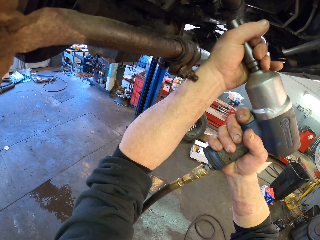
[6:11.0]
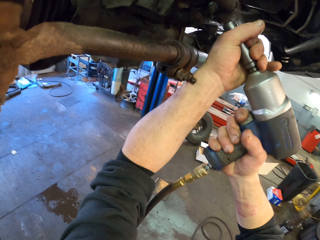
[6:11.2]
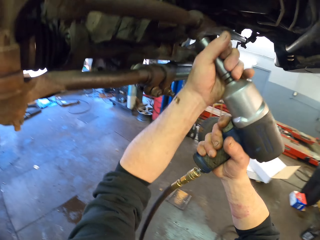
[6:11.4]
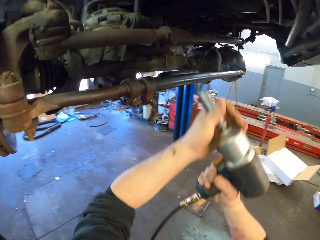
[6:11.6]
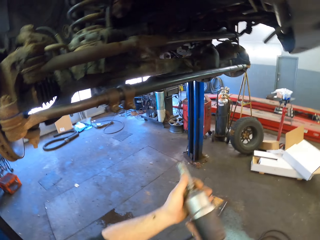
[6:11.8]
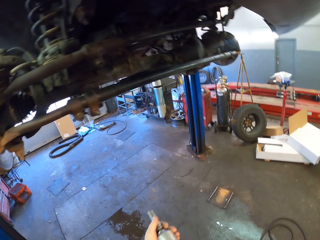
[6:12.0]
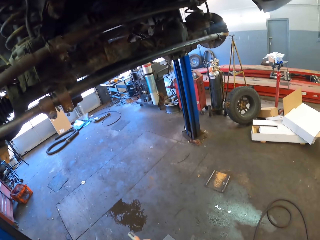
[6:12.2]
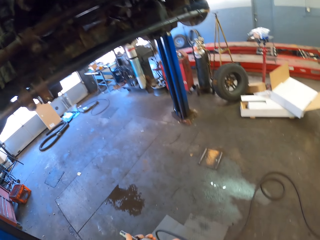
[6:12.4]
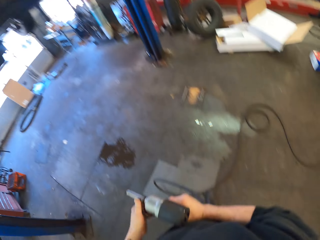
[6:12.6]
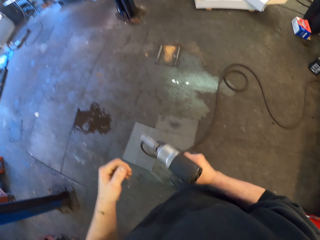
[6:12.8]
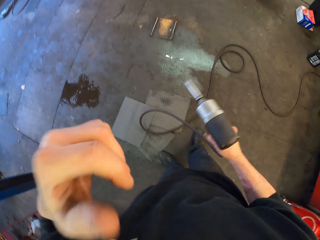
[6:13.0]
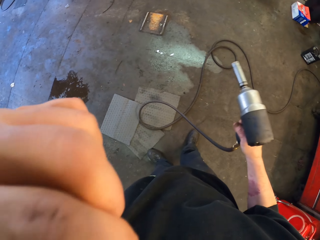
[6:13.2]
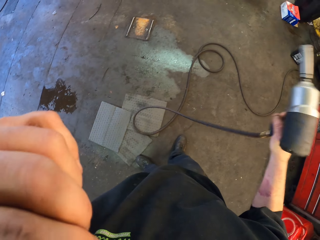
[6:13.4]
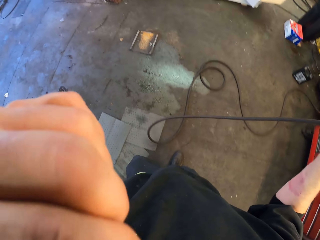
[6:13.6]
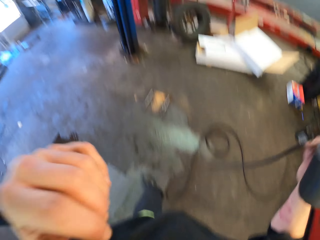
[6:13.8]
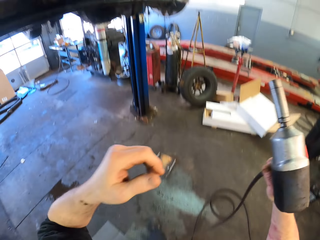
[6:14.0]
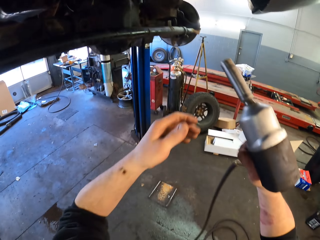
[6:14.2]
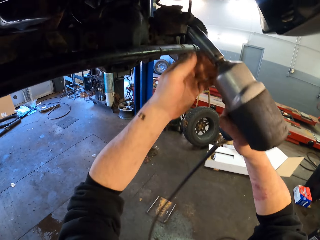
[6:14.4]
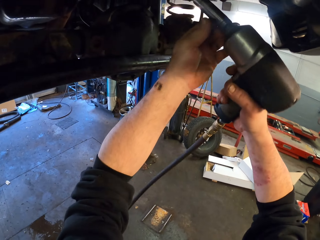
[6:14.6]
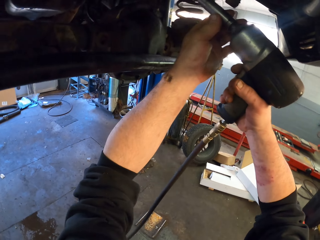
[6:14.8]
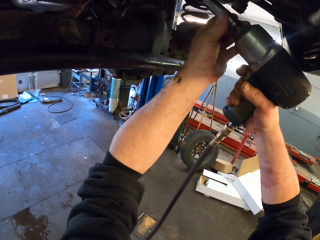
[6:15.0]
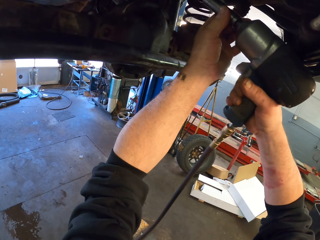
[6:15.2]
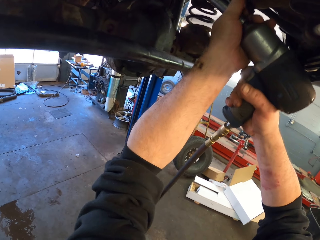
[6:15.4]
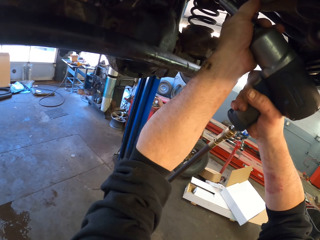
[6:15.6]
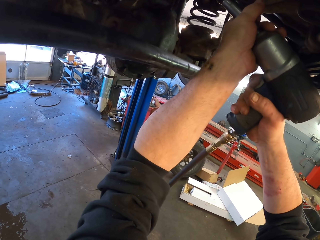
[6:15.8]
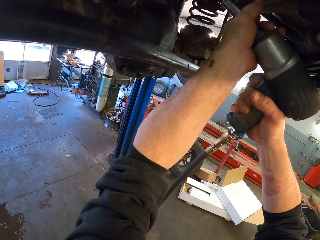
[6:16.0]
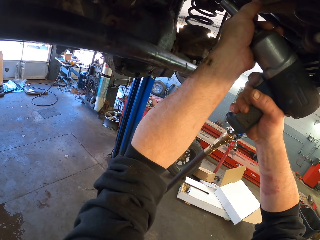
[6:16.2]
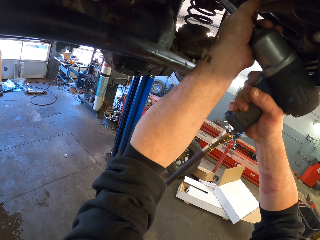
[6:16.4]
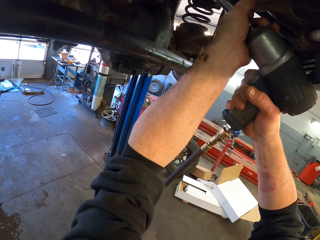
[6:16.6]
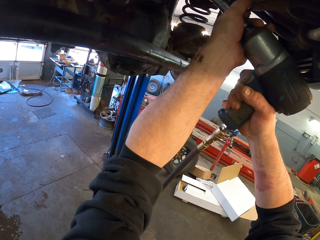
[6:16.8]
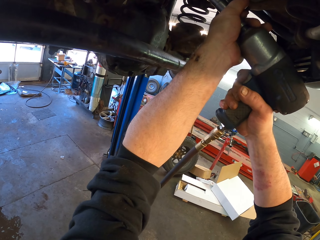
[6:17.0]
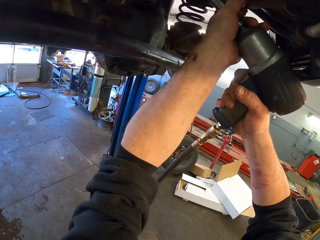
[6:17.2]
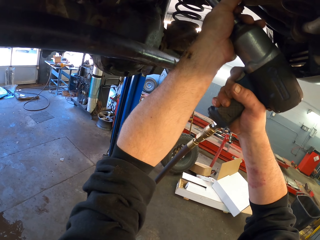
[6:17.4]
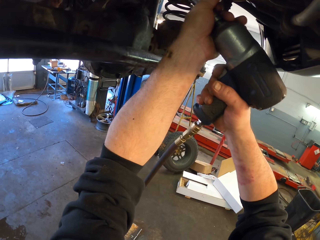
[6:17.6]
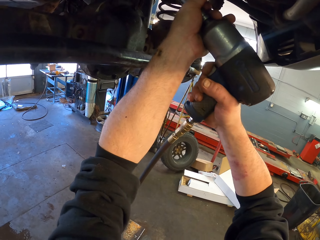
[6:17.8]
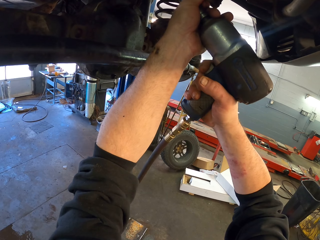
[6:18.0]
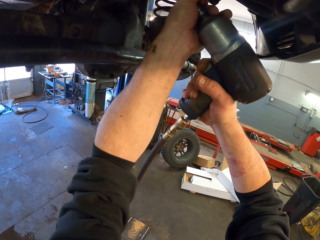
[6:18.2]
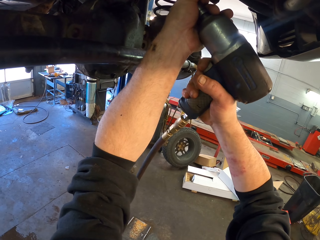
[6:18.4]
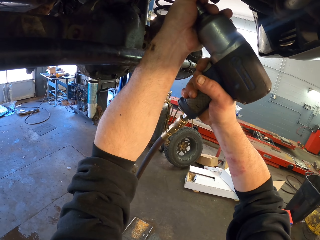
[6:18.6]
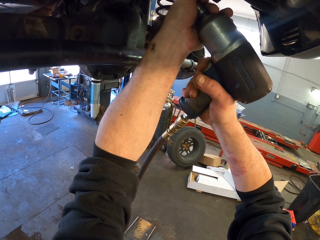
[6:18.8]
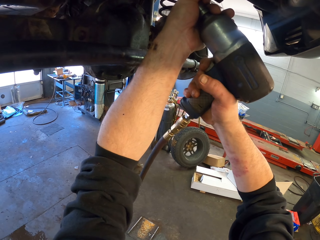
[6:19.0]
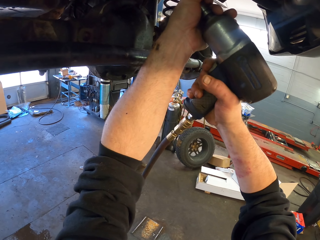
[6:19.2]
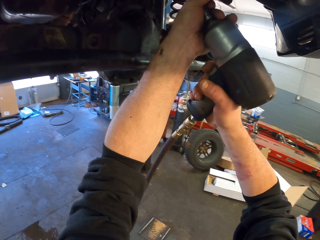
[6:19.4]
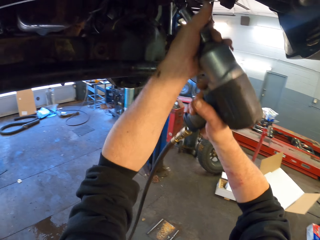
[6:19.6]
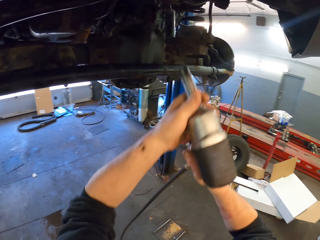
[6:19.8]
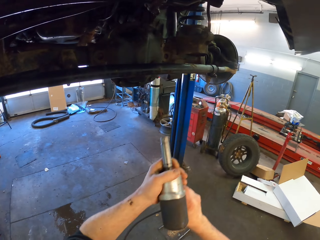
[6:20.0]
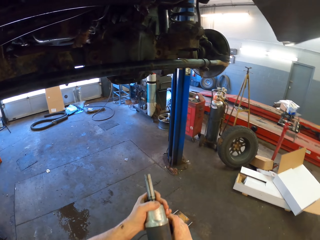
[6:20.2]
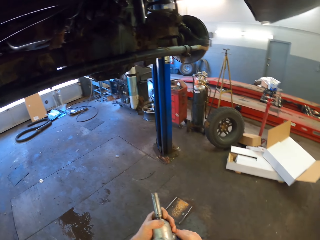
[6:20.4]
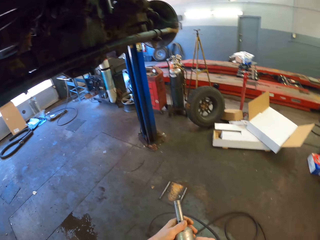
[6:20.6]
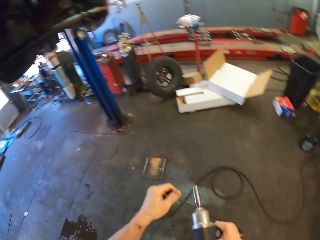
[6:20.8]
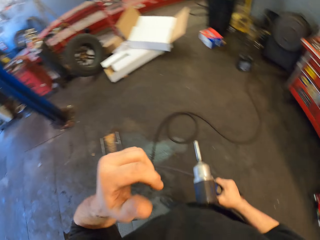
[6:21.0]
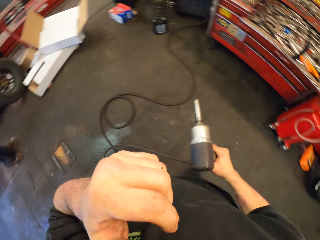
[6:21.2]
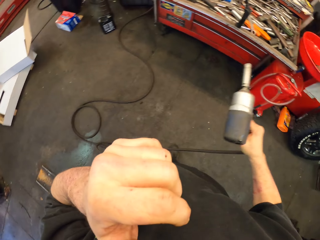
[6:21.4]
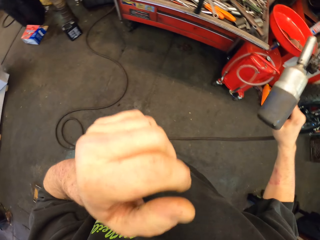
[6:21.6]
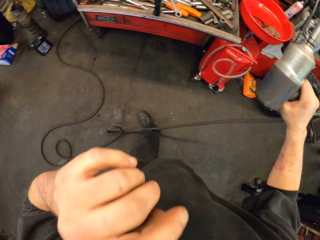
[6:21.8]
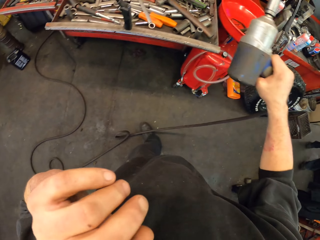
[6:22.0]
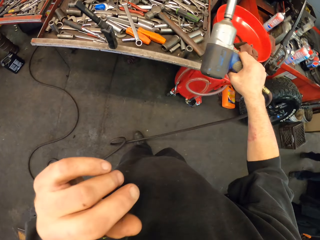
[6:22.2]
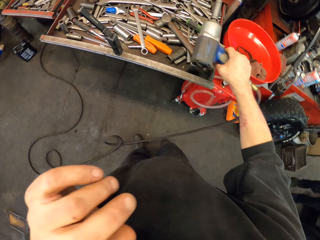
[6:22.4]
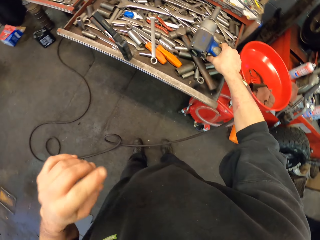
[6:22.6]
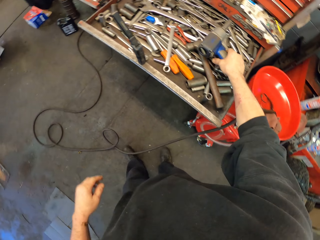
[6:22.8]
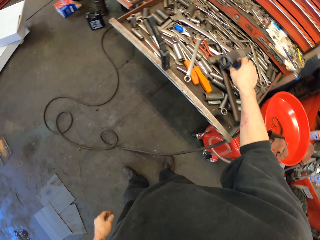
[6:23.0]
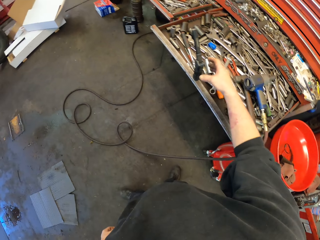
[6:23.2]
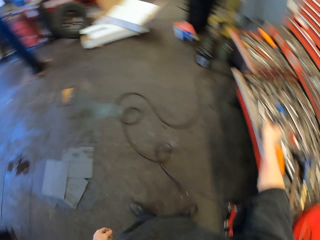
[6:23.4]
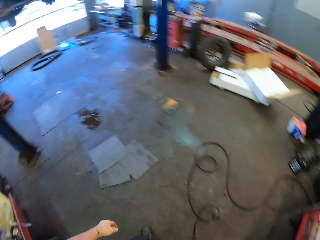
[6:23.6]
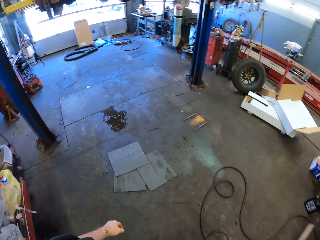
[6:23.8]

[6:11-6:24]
The camera wearer looks around. He lifts his hand up. He rubs his face. He fixes something using the drill. He looks around. He rubs his face. He lifts his hand up. He places the drill on the drawer.

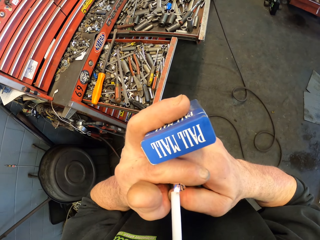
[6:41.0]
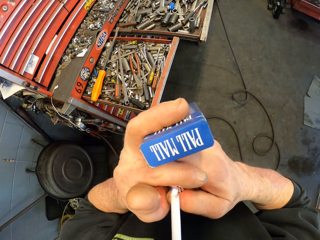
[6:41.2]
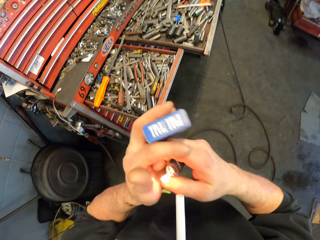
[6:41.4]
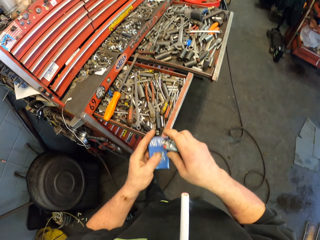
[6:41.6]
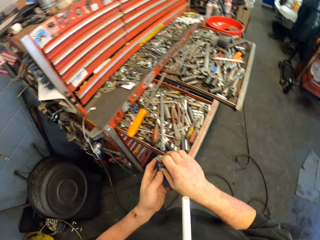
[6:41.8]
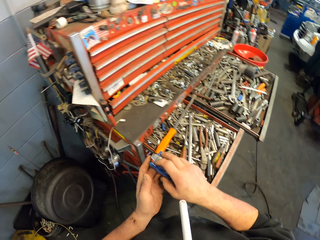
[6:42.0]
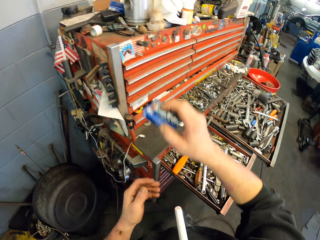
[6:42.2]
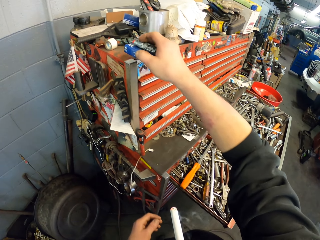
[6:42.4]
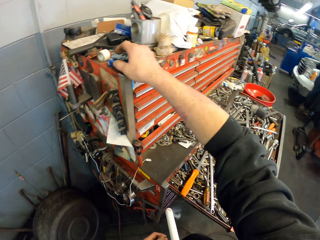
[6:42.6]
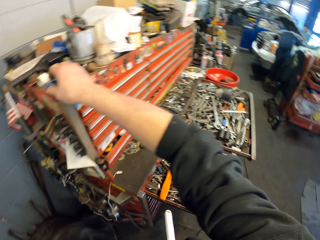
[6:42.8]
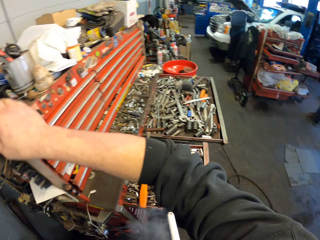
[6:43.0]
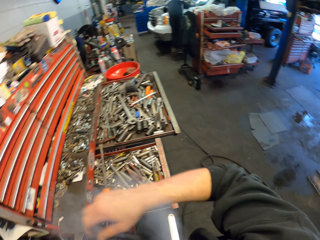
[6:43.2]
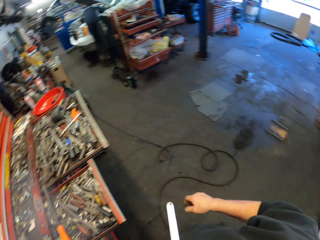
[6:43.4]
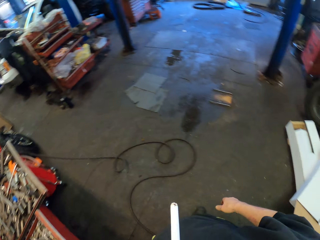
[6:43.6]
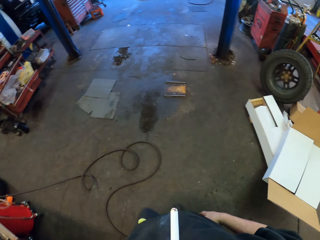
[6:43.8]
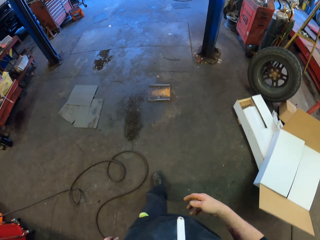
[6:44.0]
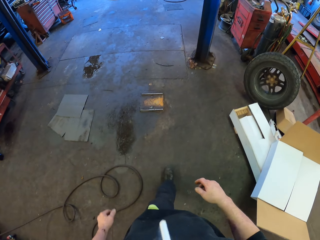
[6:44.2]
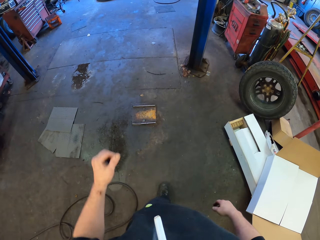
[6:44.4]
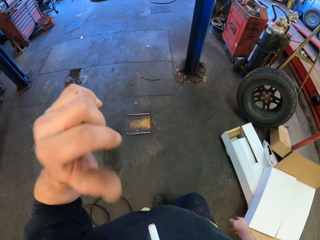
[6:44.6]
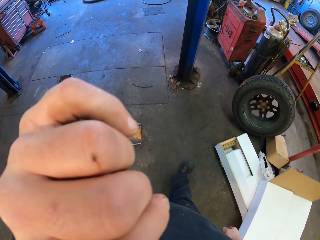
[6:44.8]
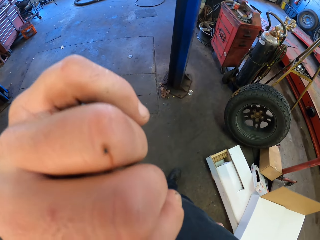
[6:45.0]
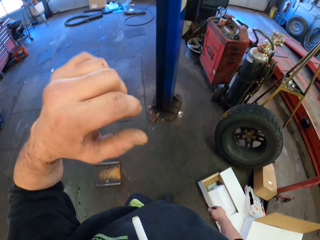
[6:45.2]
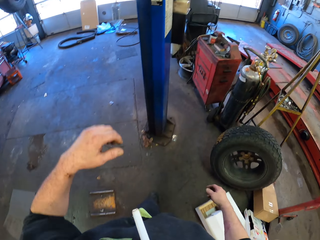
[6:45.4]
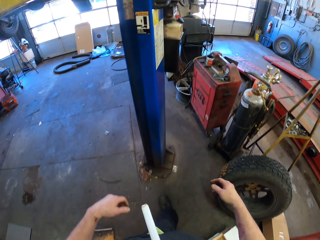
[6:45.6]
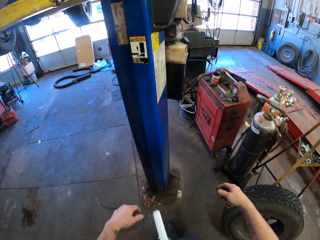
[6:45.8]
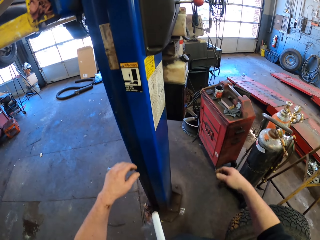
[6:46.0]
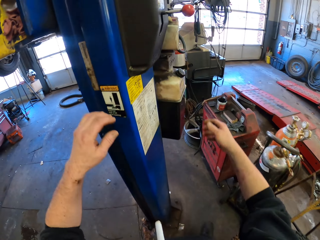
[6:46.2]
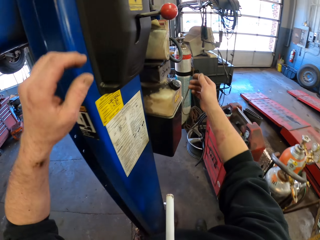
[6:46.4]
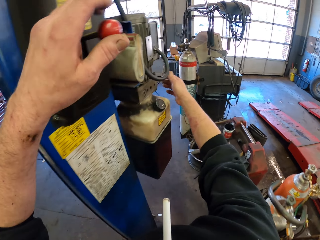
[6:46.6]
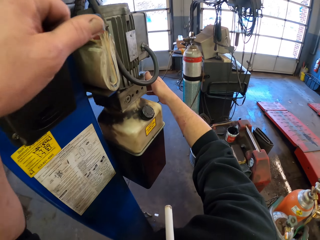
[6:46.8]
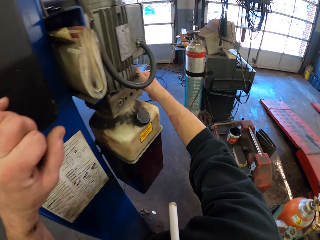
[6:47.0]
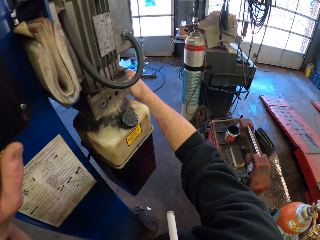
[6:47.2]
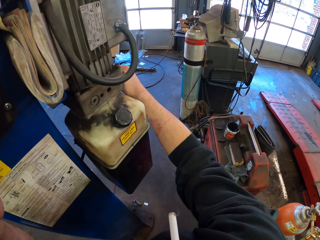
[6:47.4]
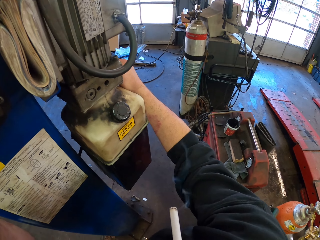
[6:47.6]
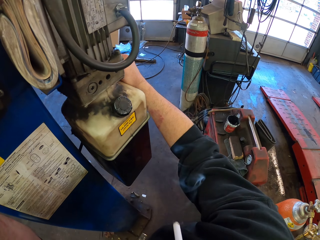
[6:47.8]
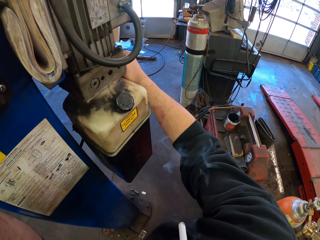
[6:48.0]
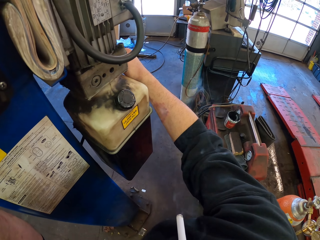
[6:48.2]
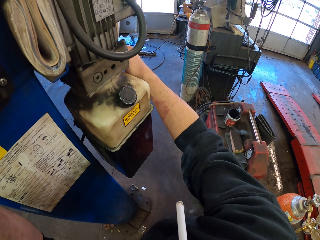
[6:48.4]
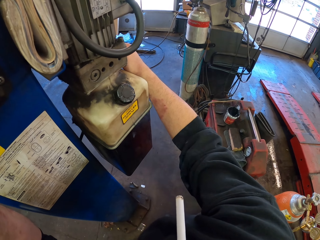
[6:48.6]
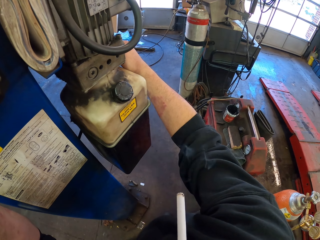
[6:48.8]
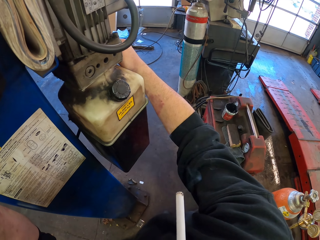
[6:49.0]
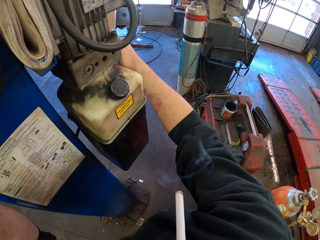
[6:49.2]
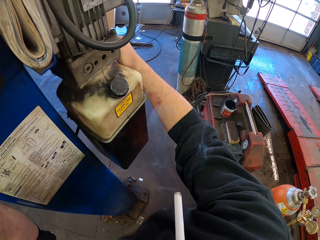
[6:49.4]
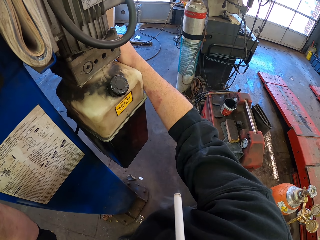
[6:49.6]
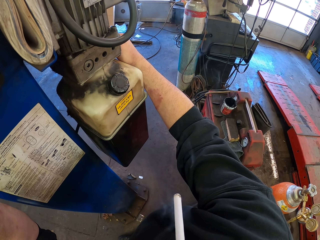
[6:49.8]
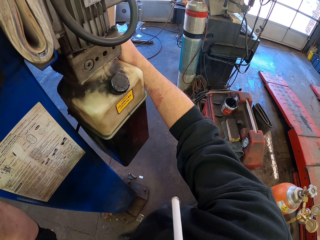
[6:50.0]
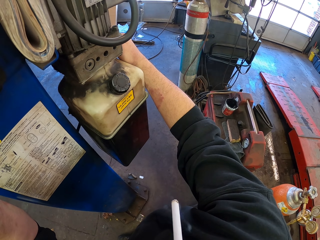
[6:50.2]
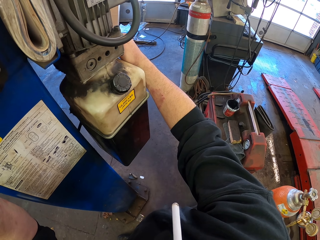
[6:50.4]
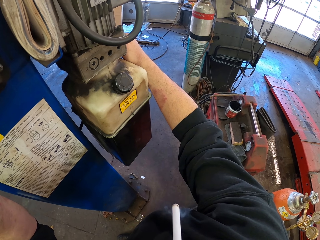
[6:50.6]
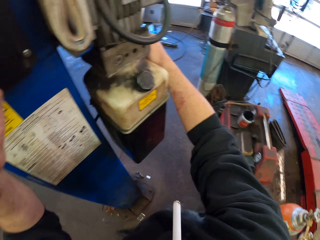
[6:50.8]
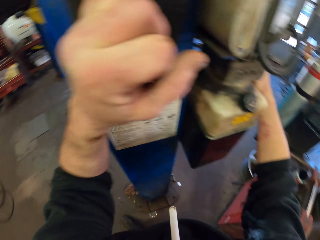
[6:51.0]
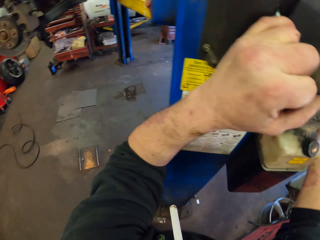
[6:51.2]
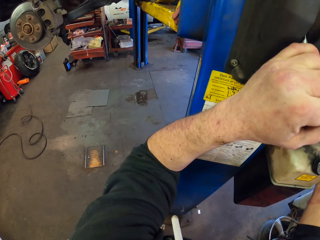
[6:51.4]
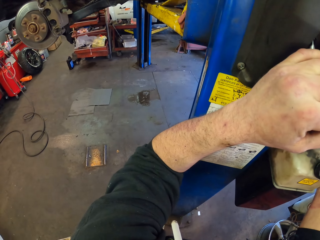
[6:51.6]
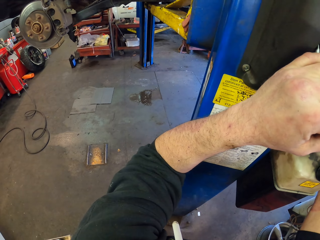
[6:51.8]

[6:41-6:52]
The camera wearer lights a cigarette. They put the packet of cigarettes and the lighter away. They walk in the garage. They pull something. They adjust the jack stand.
